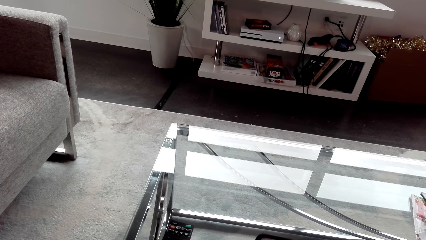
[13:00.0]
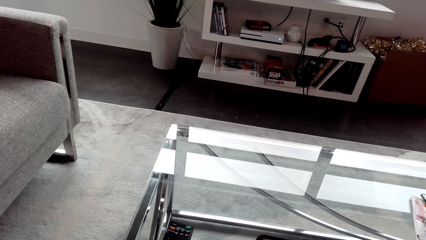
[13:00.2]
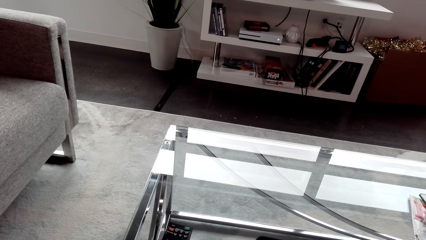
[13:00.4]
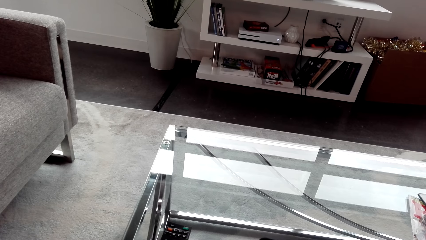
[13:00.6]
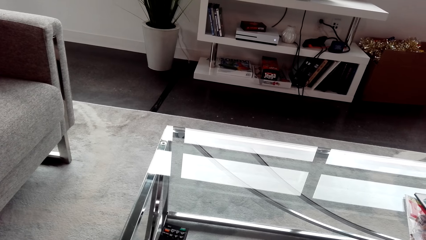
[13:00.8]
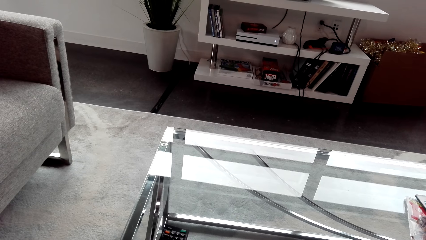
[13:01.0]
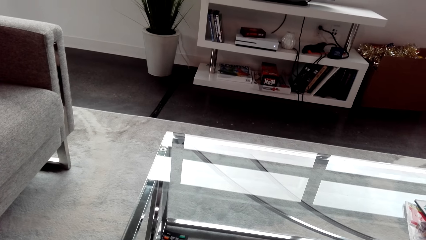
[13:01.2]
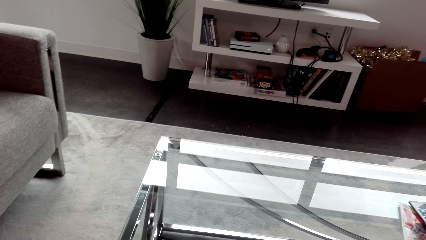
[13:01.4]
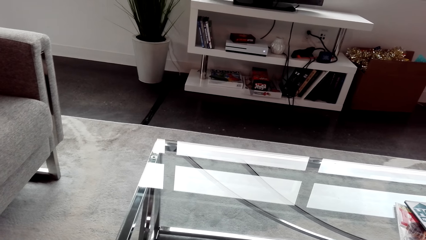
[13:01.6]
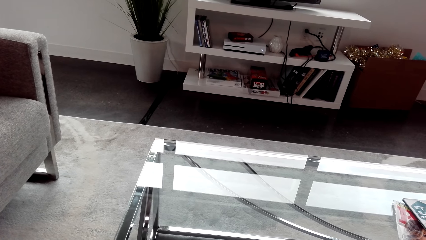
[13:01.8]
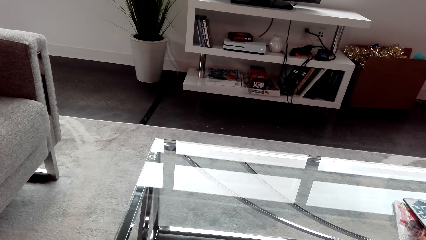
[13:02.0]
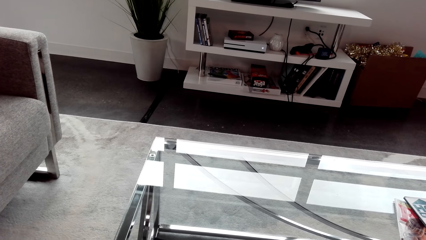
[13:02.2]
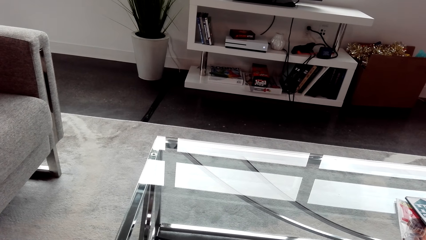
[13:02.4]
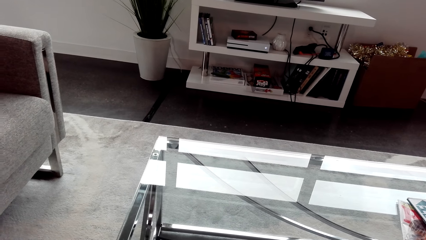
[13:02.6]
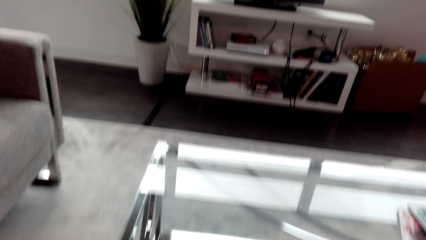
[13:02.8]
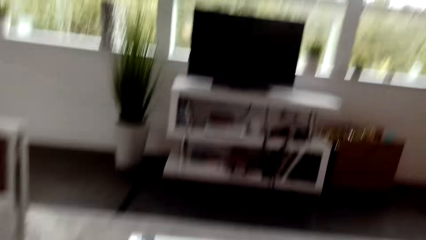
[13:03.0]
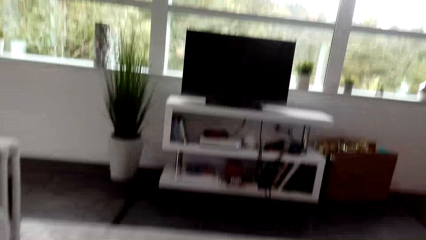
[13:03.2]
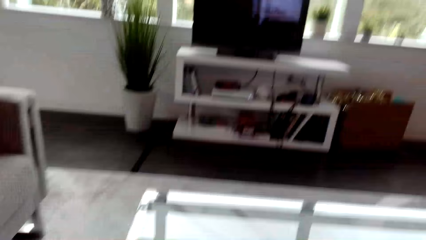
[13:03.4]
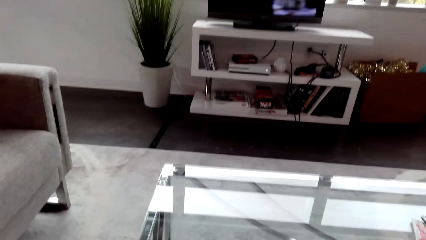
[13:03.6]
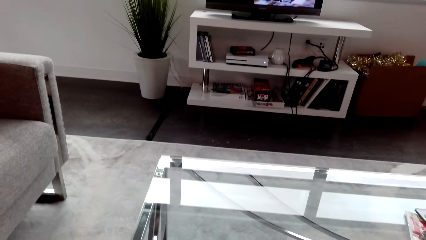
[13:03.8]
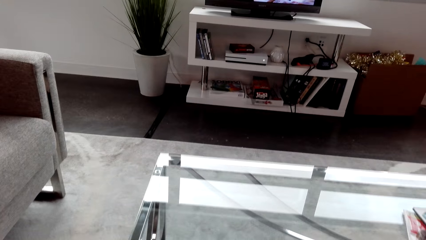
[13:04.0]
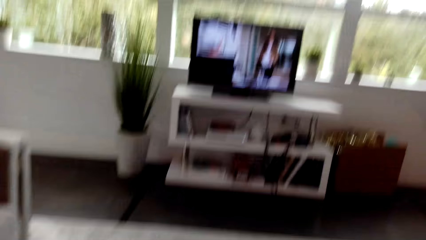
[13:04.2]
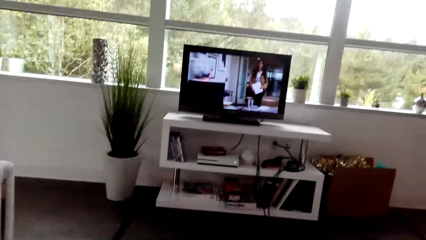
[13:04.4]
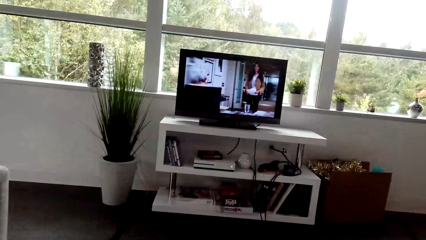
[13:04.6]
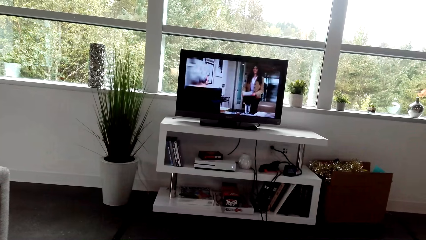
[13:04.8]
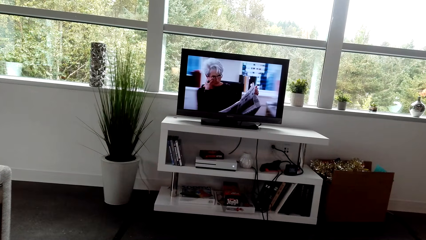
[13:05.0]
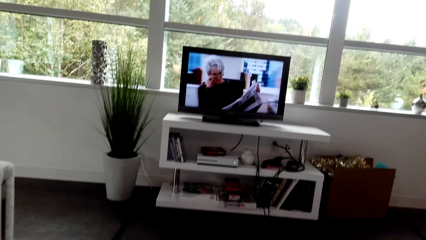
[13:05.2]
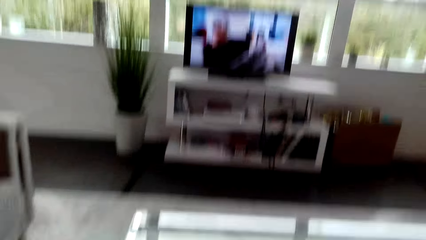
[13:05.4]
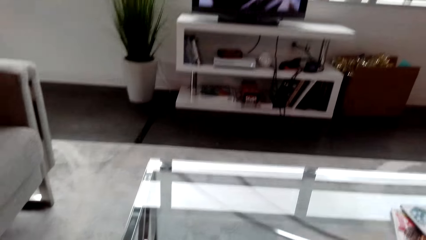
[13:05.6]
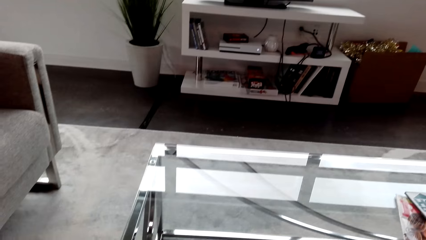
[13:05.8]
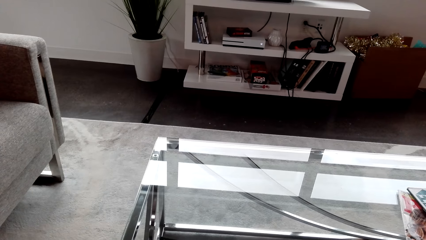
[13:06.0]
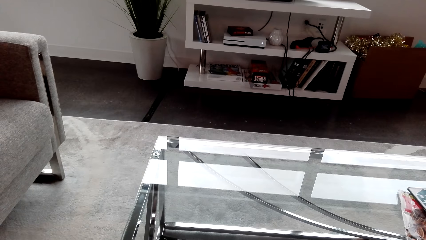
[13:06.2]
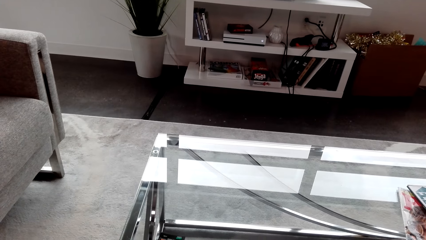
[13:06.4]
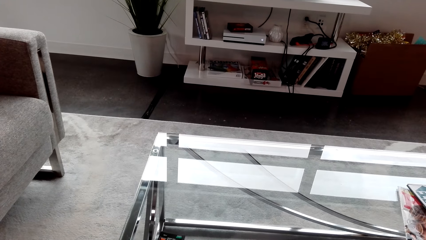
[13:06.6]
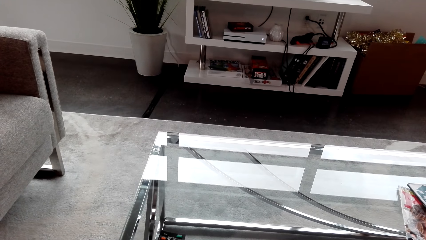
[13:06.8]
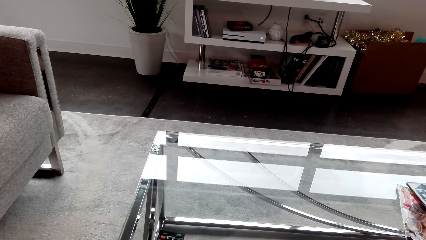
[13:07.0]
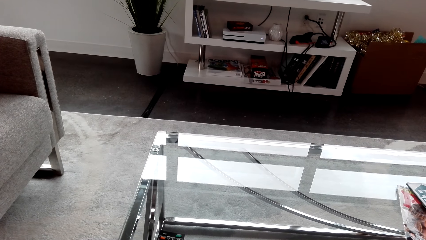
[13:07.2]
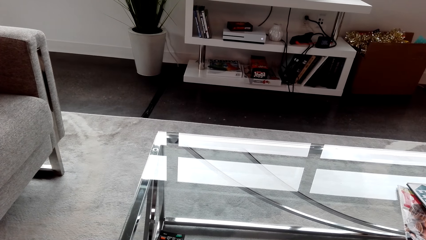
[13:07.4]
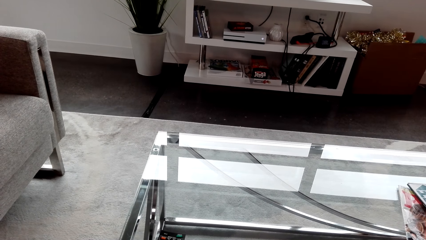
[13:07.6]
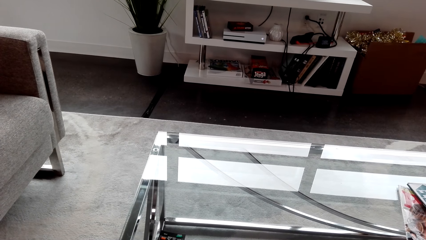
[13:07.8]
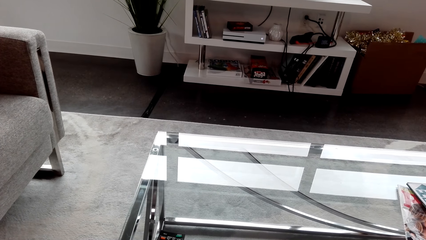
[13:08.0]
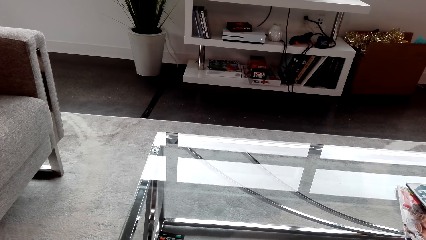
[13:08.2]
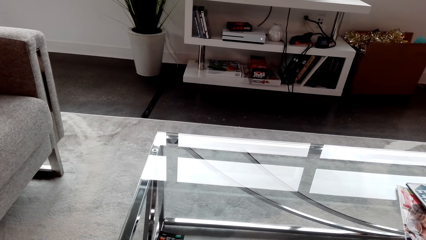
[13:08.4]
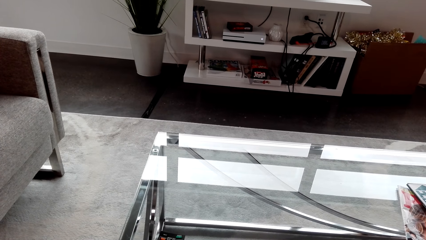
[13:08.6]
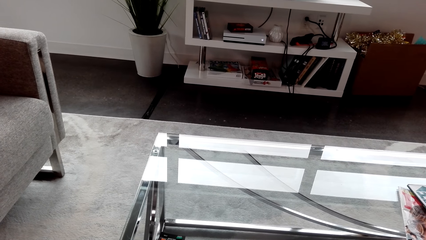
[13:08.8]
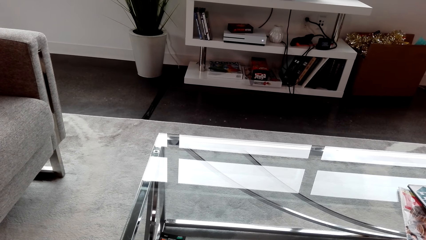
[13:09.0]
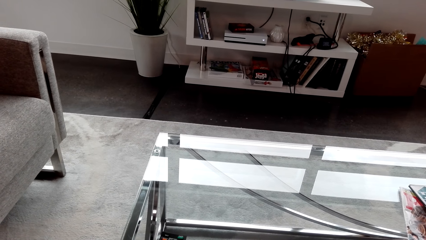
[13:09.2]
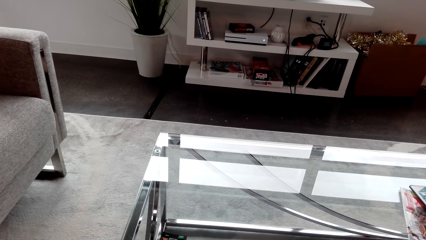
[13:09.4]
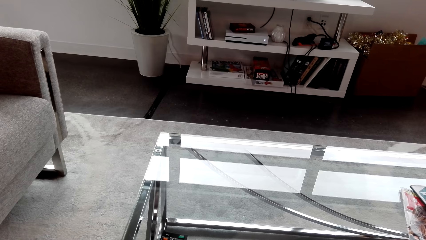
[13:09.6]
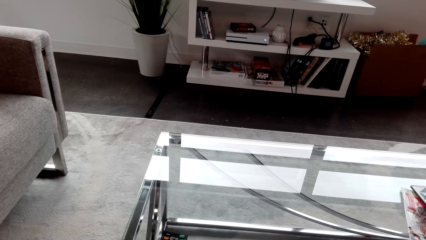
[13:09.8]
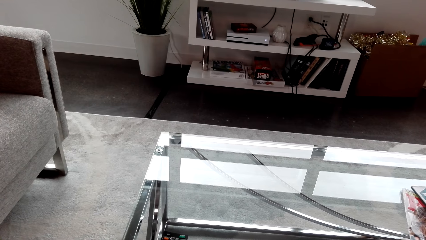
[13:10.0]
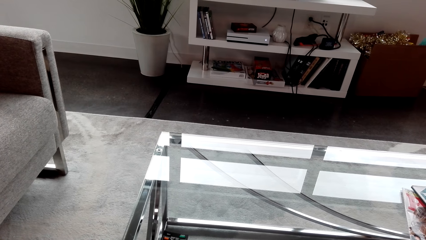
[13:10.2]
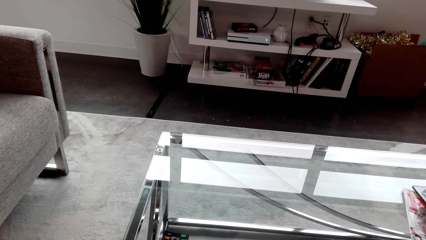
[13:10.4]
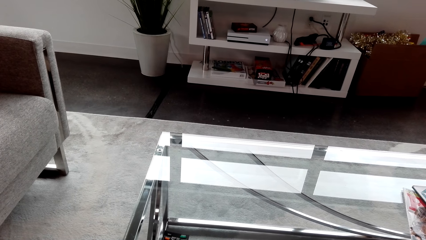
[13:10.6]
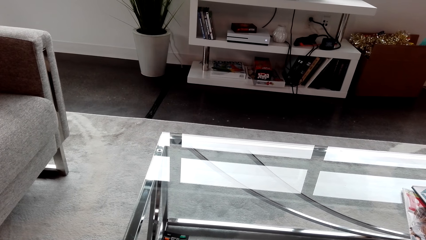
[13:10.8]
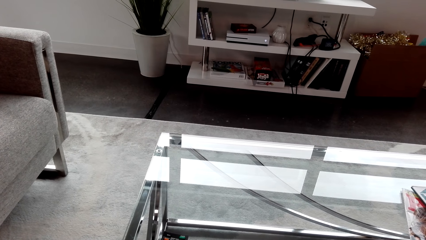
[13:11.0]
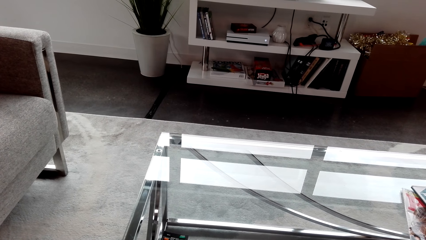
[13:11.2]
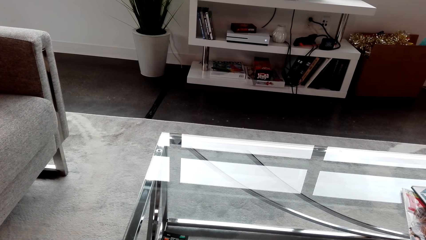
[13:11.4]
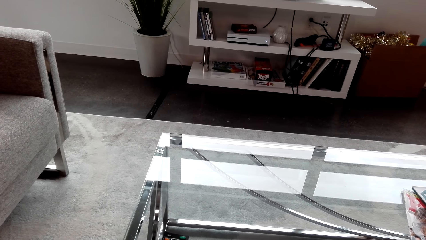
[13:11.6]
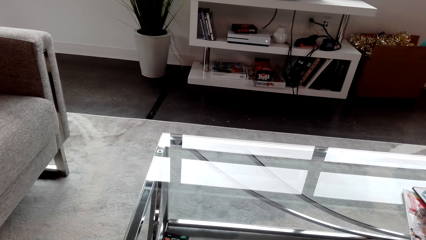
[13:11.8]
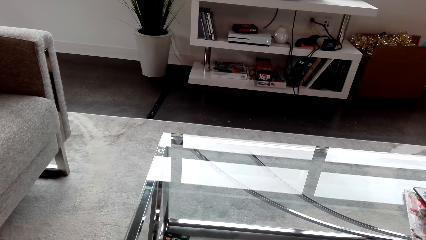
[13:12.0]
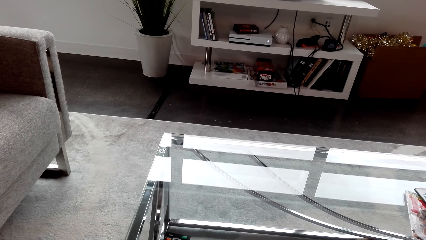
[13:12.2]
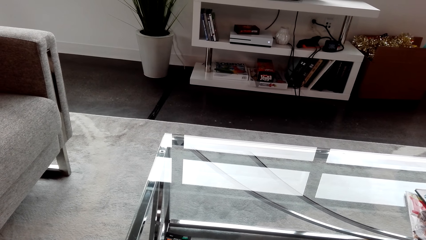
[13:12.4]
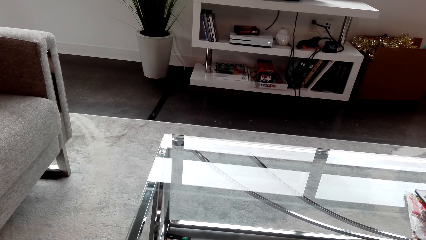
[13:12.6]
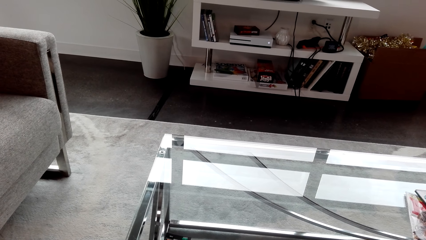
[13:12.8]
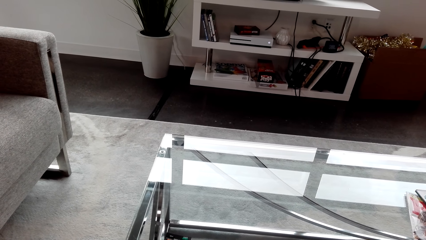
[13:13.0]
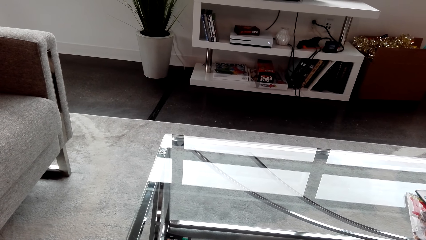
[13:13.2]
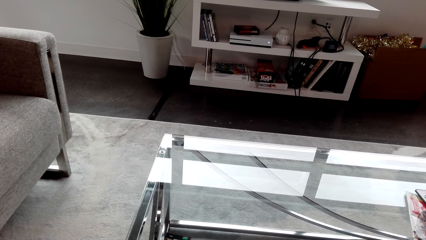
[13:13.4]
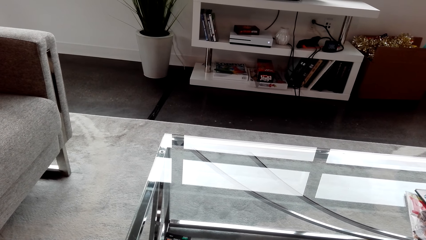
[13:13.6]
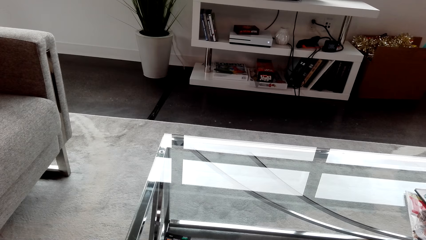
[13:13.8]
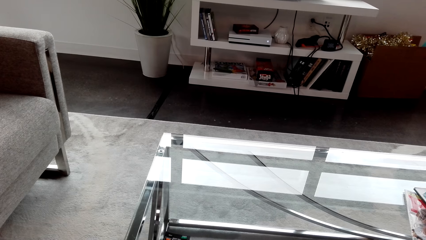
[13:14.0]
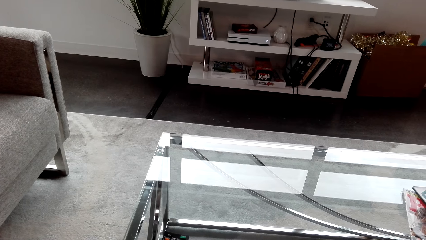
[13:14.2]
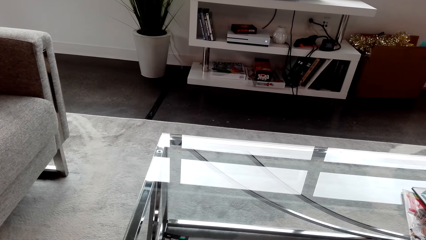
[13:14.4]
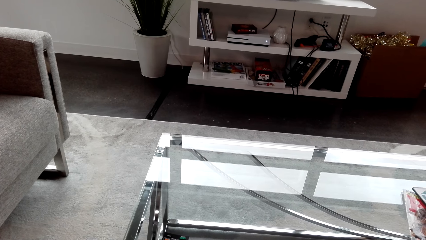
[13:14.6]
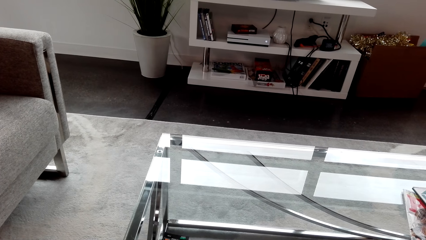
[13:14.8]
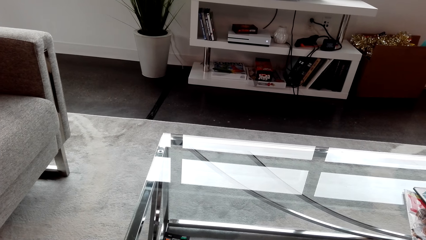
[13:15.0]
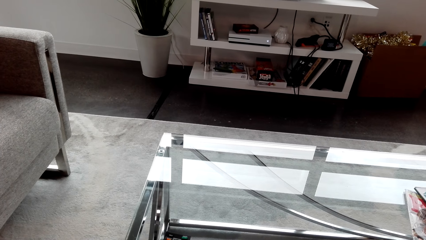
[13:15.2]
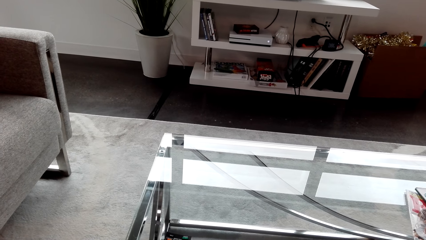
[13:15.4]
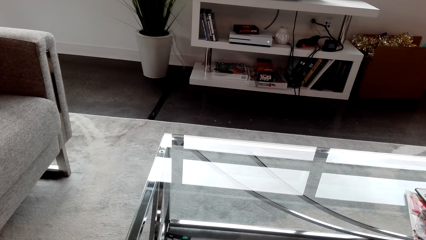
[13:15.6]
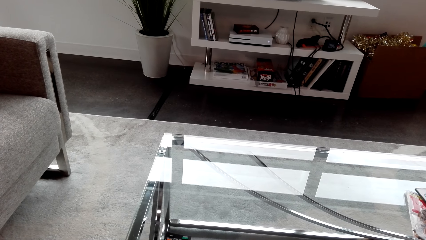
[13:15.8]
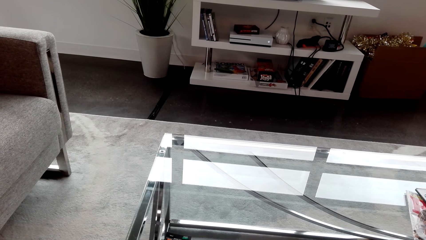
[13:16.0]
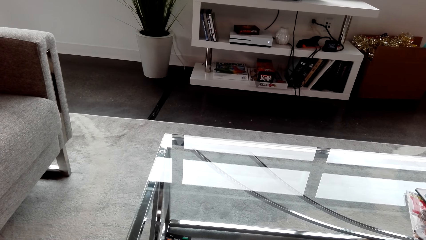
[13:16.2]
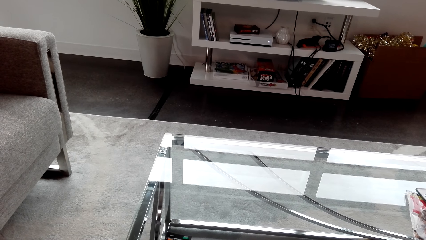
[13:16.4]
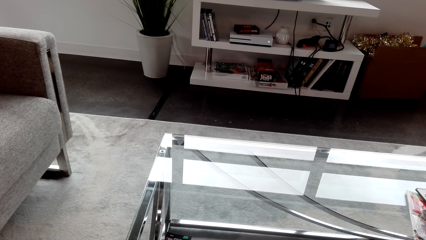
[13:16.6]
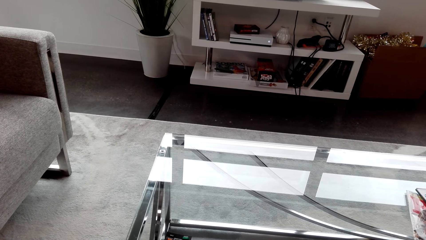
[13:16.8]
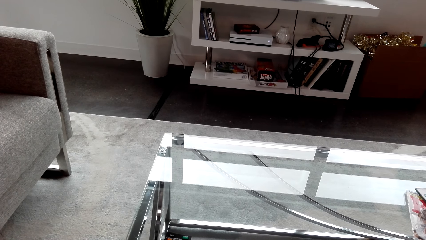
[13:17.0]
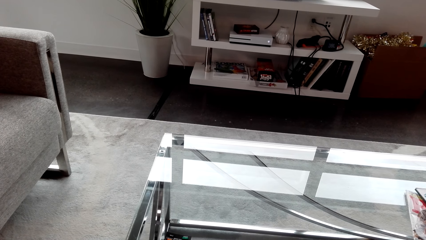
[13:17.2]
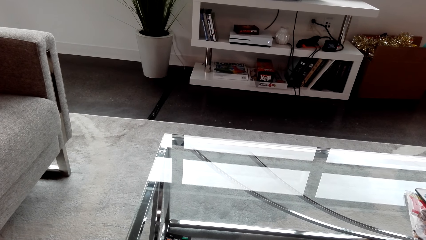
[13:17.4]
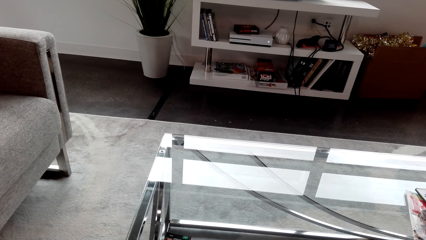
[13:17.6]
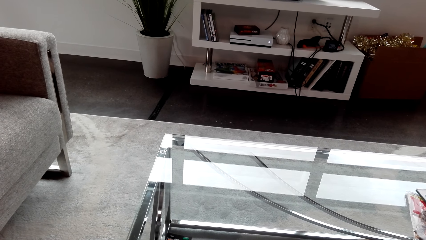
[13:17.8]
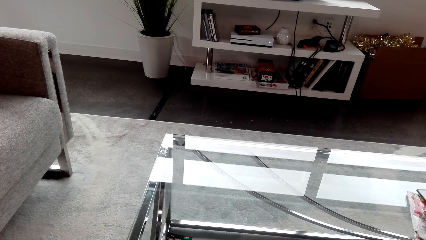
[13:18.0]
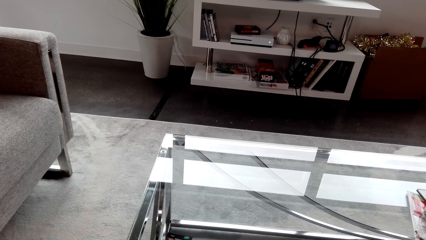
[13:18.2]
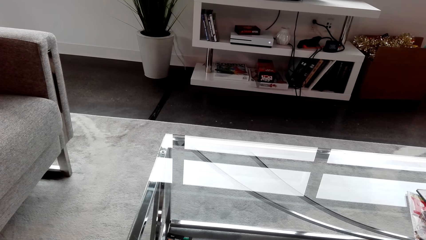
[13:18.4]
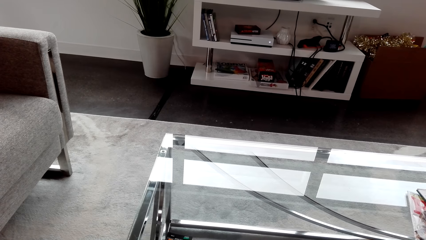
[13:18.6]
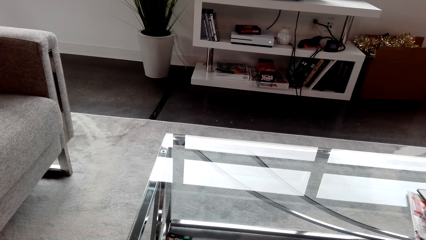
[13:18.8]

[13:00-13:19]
The camera wearer looks at the television. They look down. They watch television. They look down.
